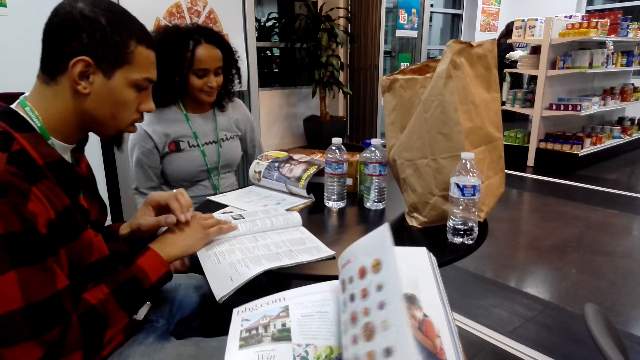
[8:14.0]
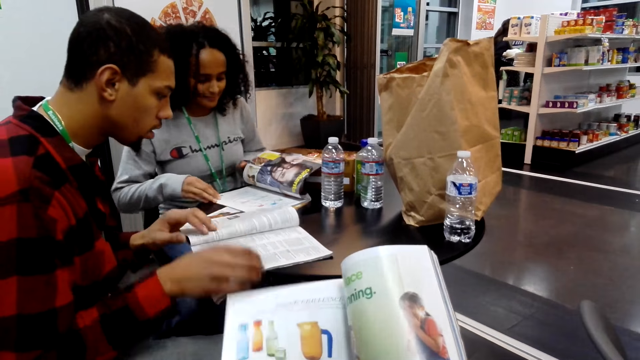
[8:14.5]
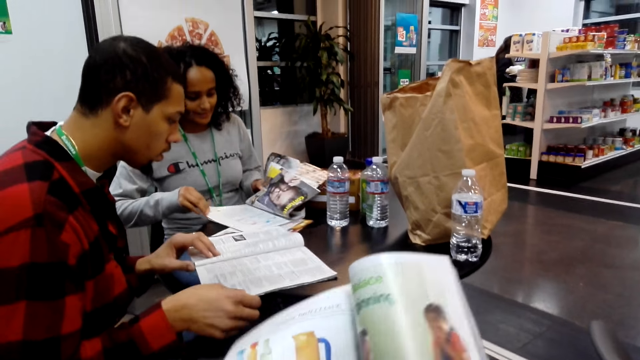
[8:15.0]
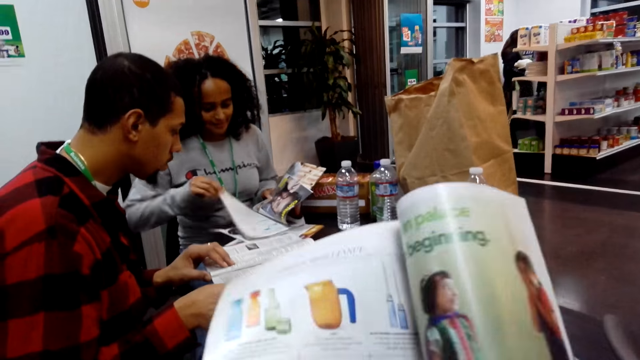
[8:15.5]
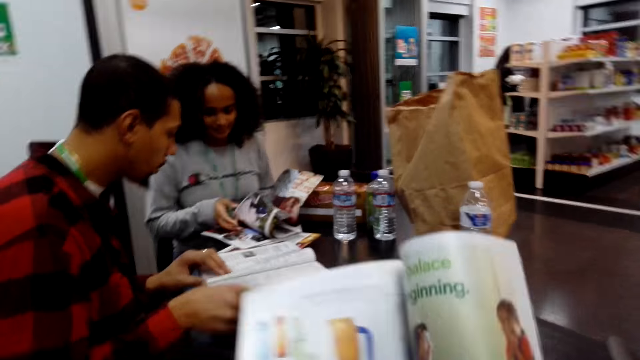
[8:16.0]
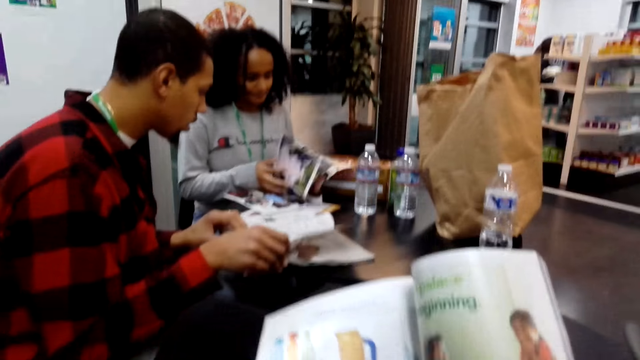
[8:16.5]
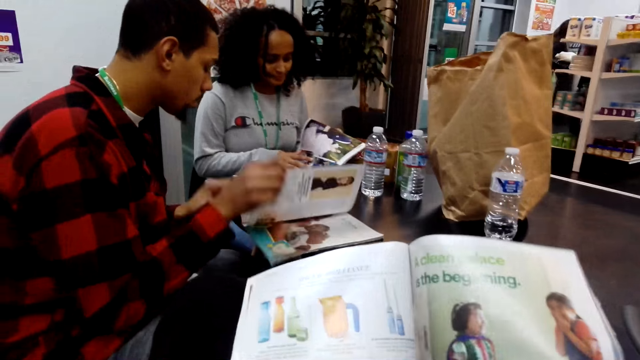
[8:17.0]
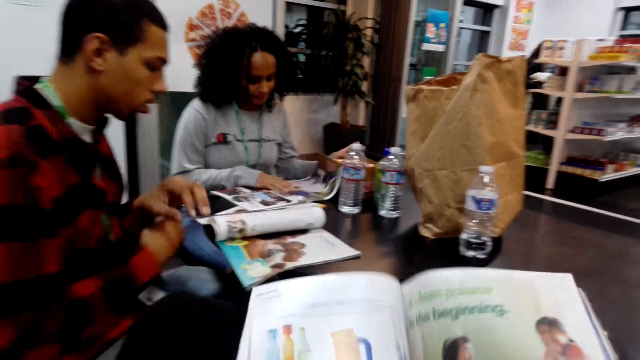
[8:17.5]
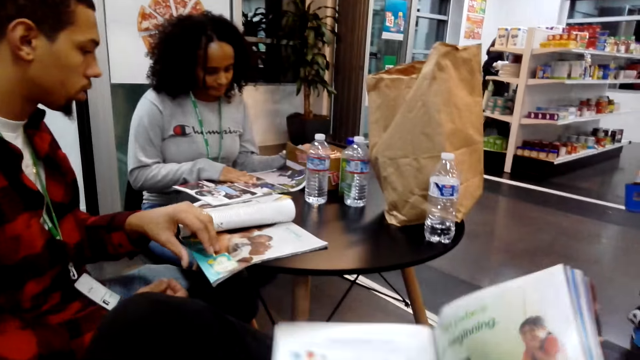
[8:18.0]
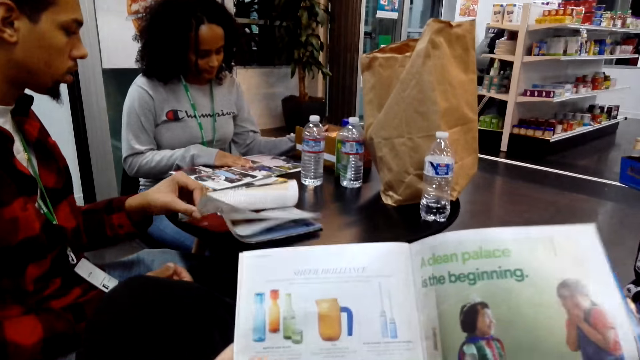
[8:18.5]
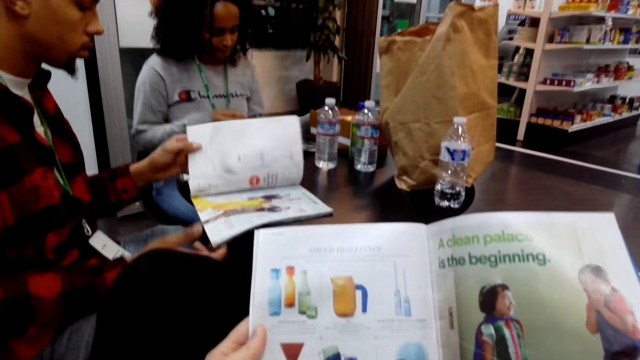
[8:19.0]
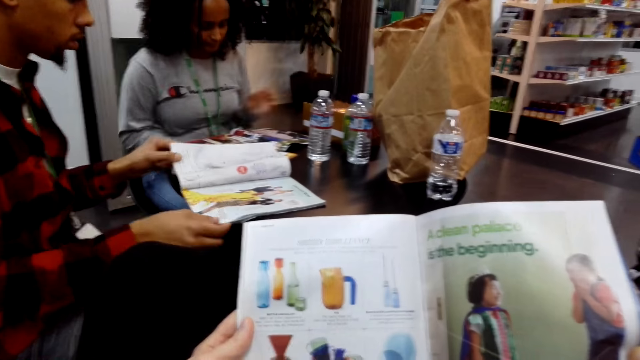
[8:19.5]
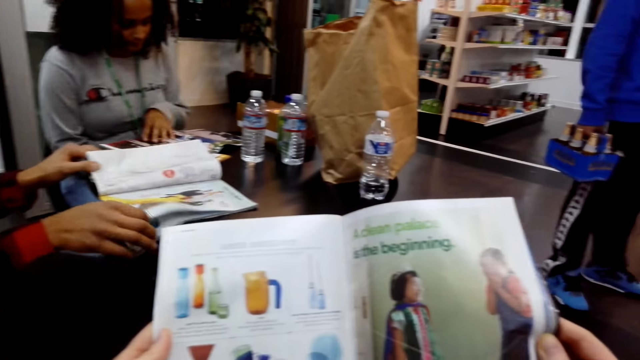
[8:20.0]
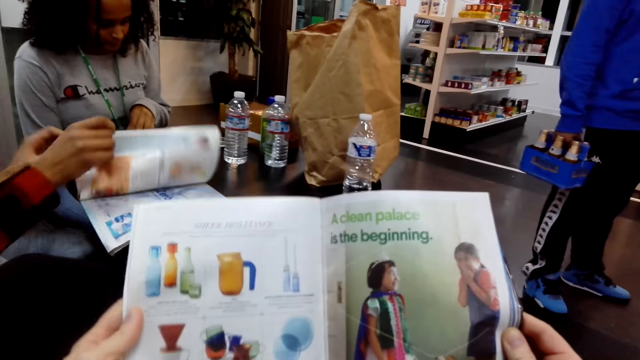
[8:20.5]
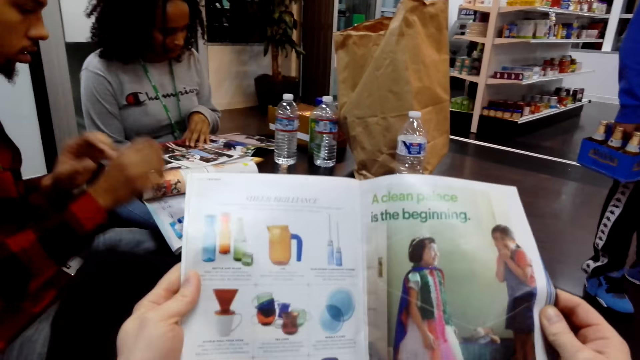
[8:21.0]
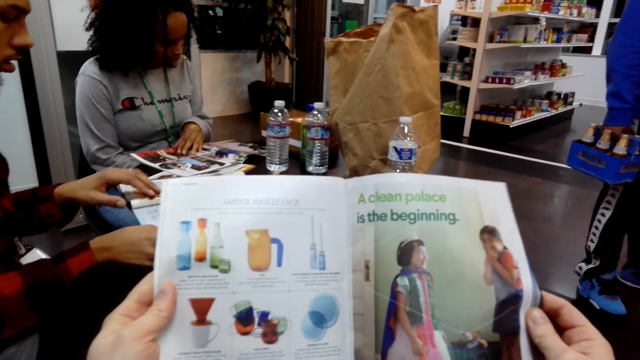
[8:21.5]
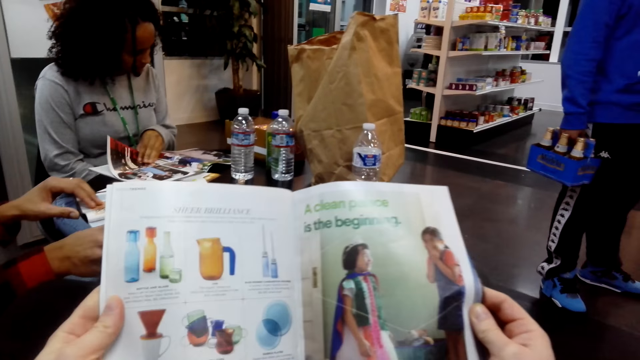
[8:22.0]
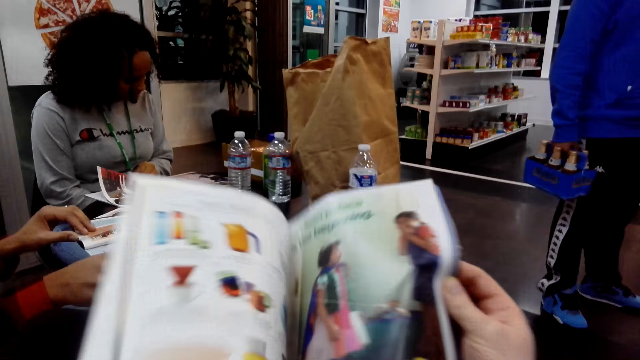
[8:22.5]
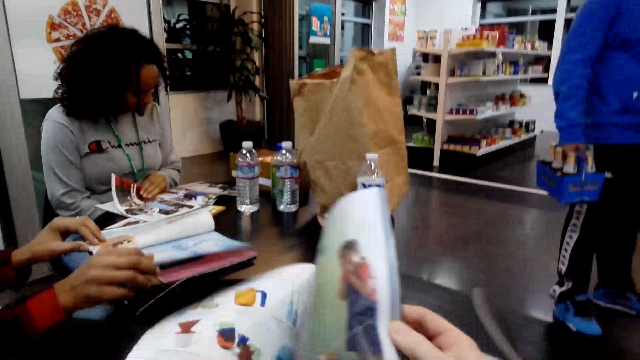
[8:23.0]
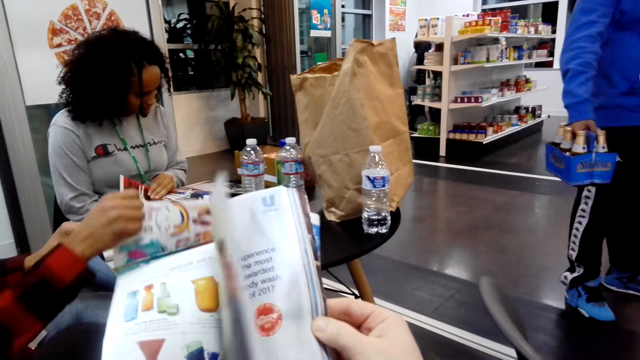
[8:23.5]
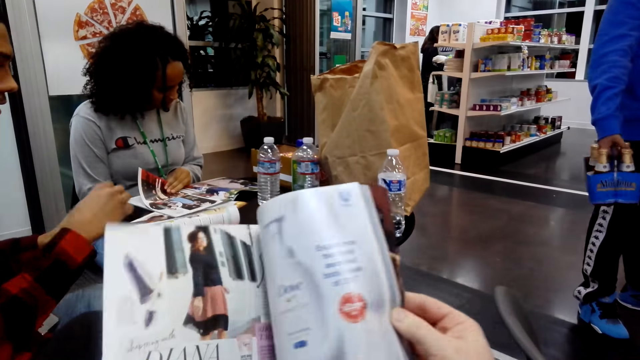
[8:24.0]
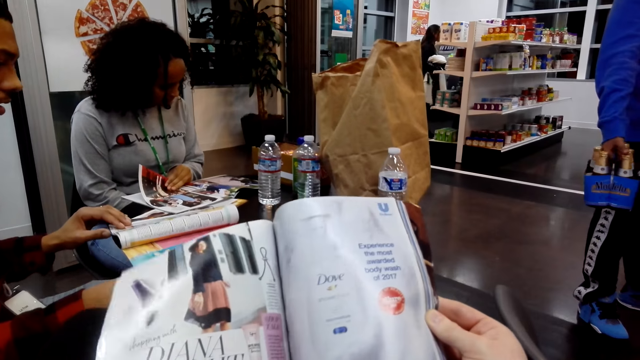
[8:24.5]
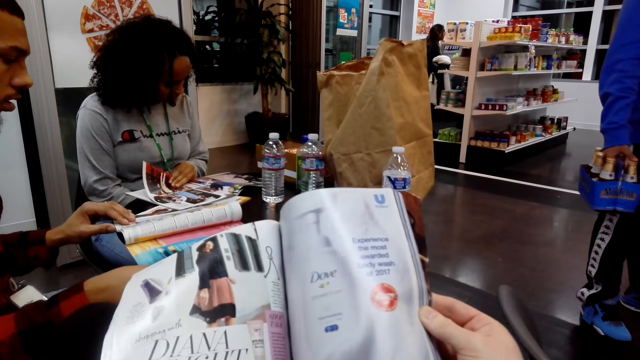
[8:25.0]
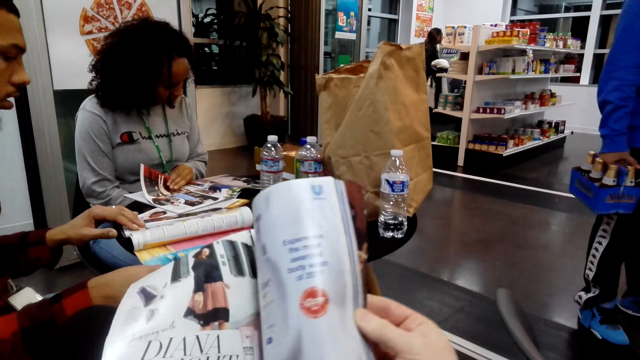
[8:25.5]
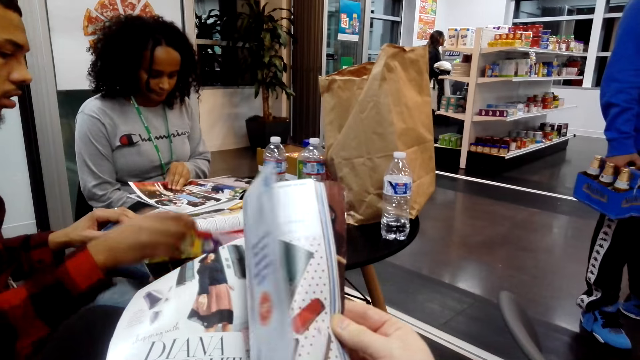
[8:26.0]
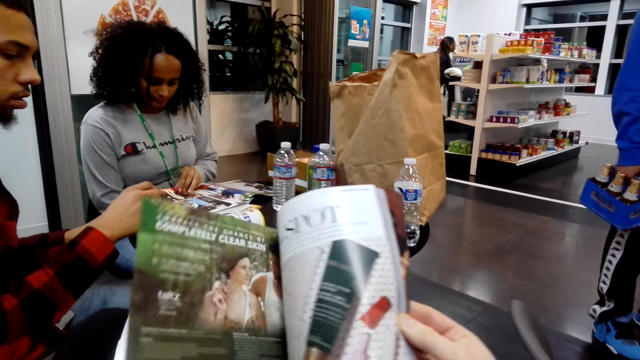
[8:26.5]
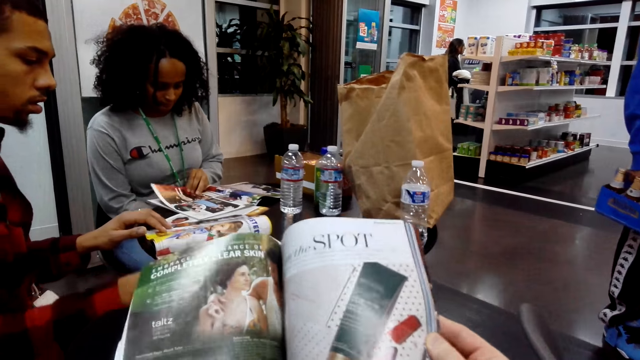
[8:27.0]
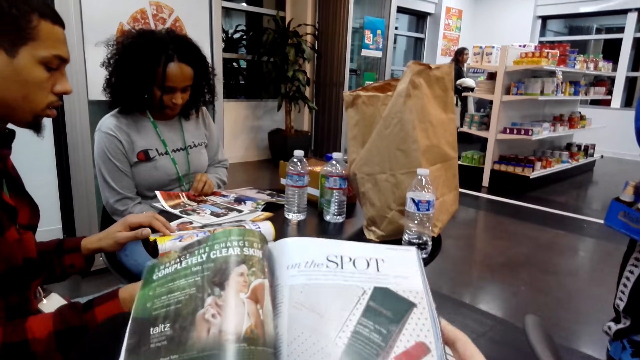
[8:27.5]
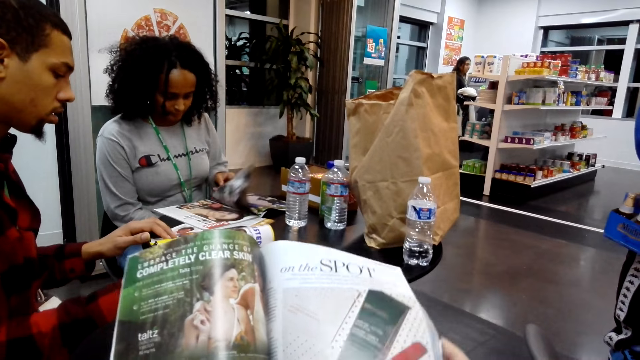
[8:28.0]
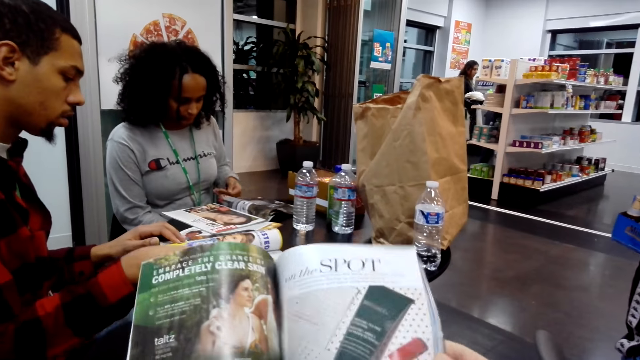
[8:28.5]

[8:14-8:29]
A person sits on the chair. The camera wearer moves the book up. The person peruses through a magazine and turns the book page. Another person turns the book page. The camera wearer reads a magazine. The first person moves the box on the table. The camera wearer turns the book page. Another person carries the bottle. The first person turns the book page.

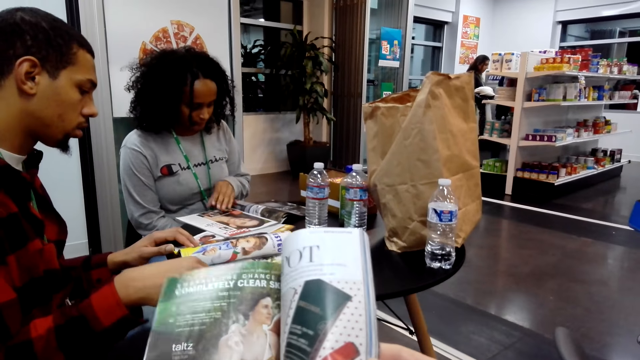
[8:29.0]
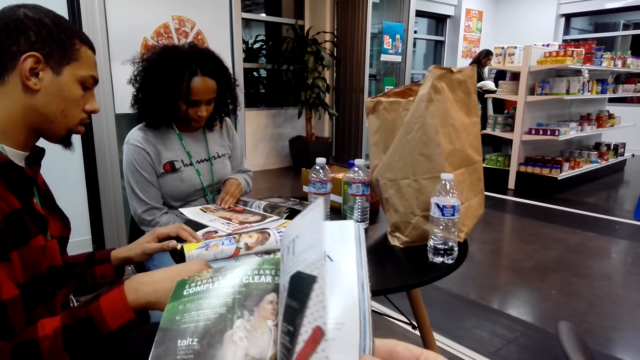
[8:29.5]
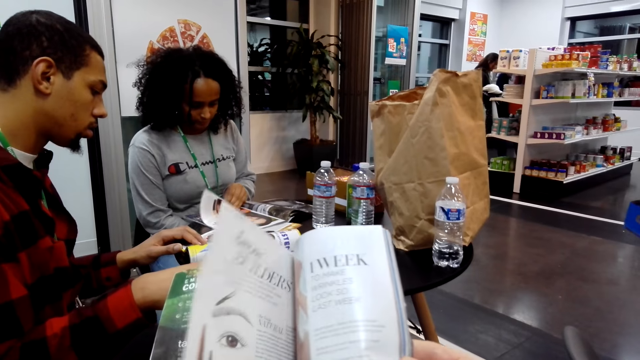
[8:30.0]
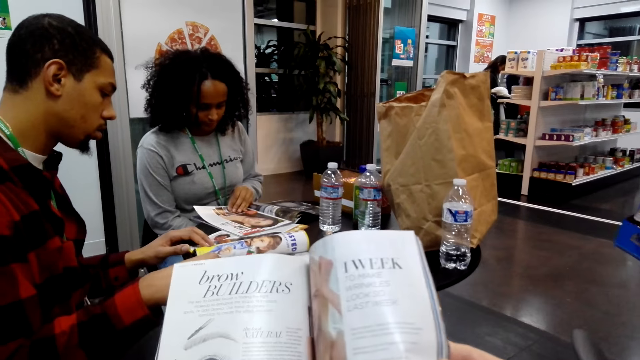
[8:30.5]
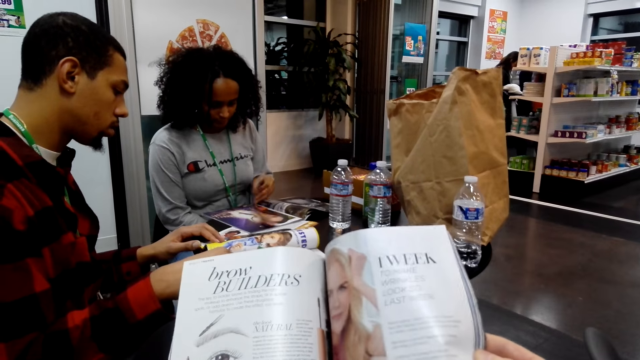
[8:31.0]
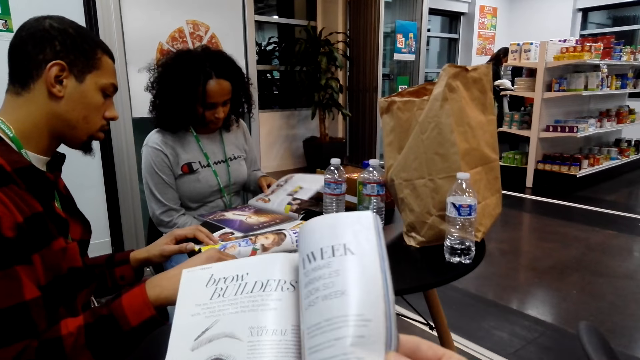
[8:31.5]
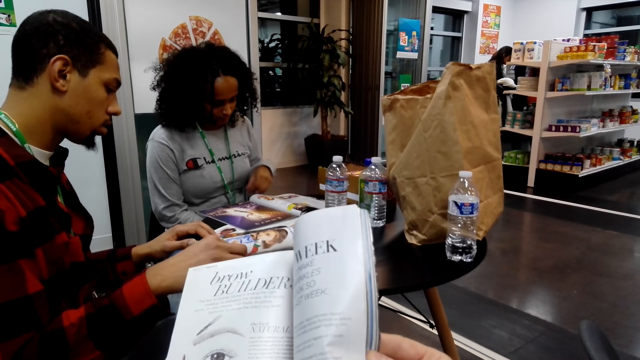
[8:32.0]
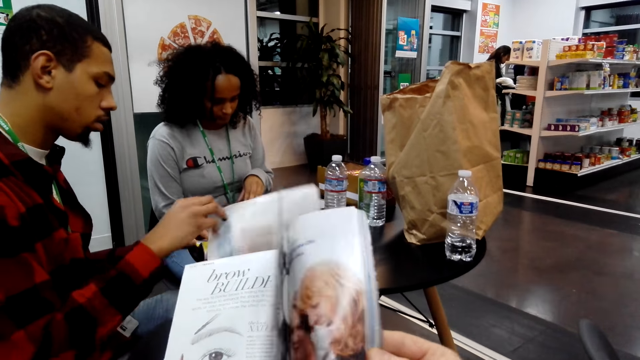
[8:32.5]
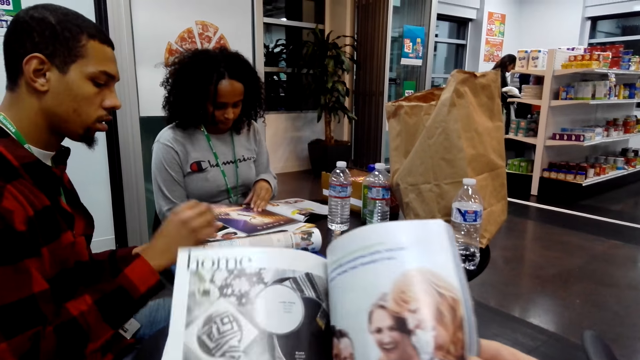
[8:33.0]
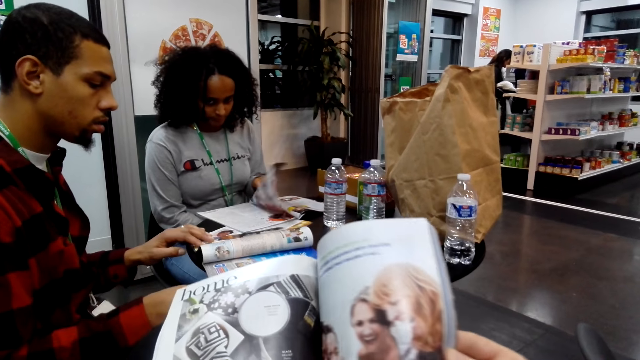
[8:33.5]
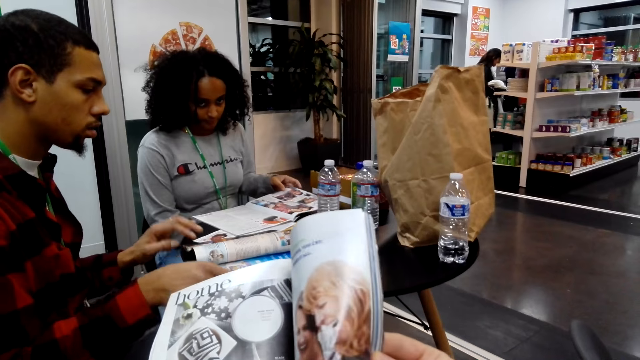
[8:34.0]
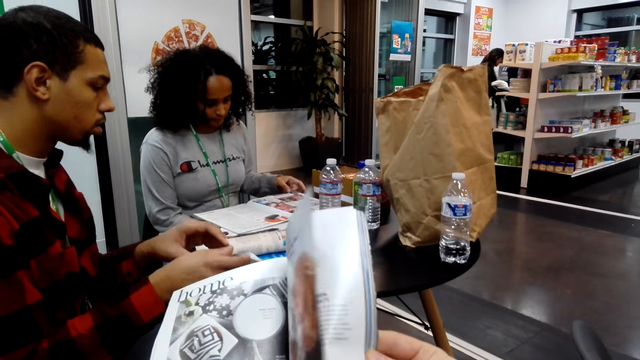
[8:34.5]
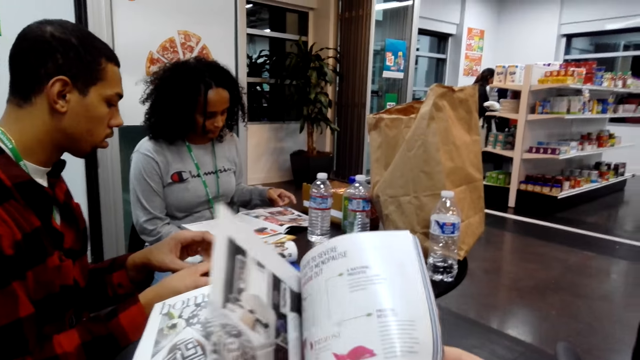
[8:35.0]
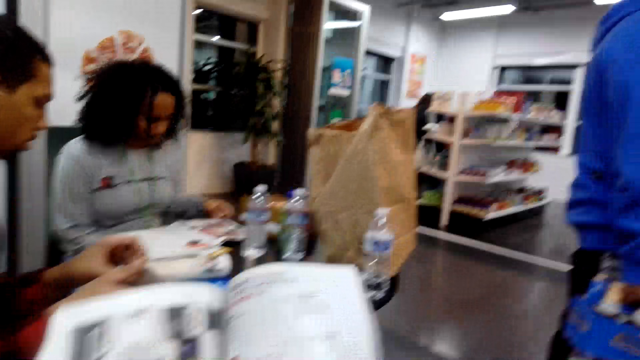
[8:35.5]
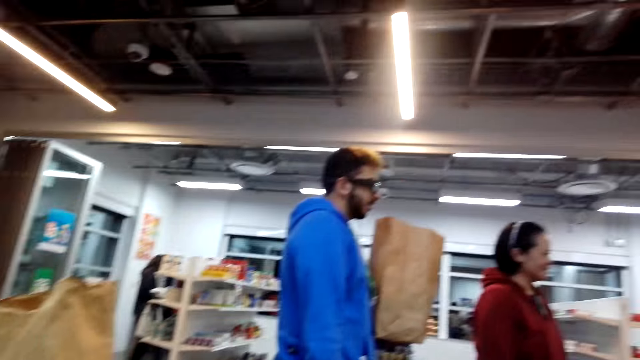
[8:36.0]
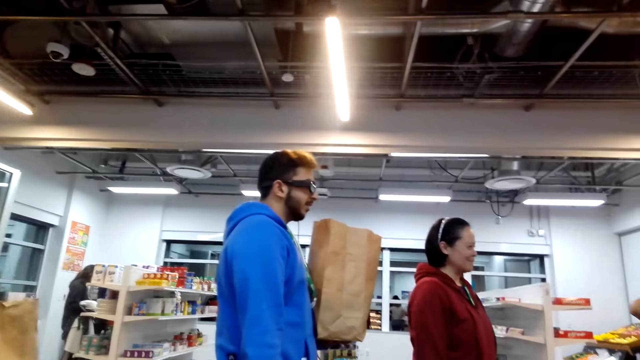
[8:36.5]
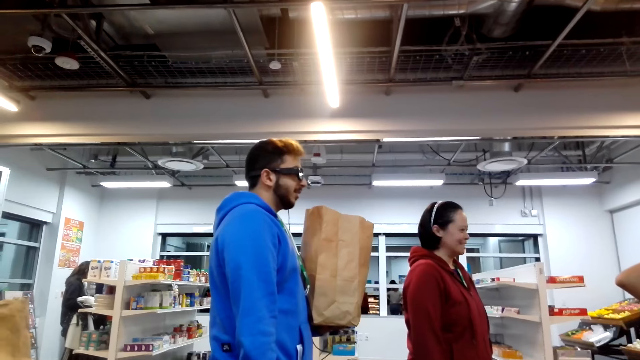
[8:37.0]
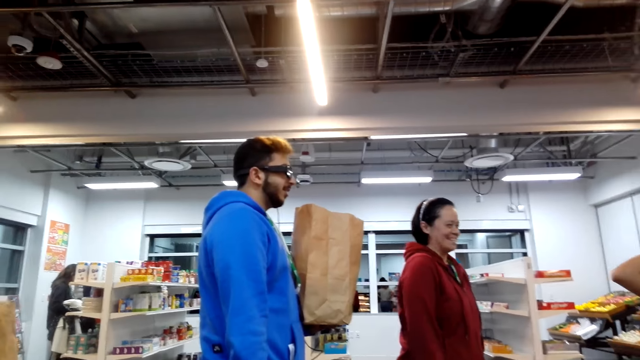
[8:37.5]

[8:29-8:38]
The camera wearer looks around. A person carries the packet. Another person laughs with colleagues.
